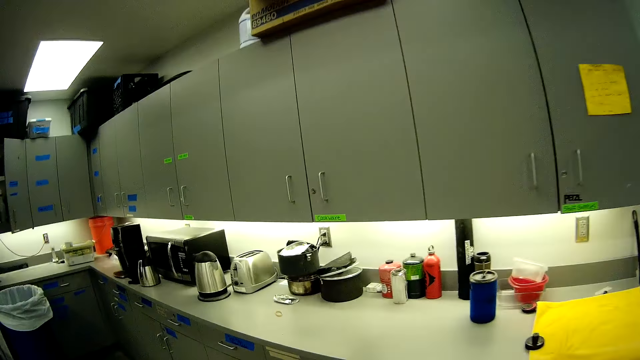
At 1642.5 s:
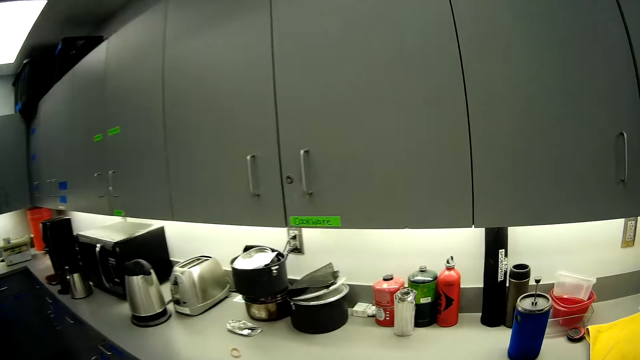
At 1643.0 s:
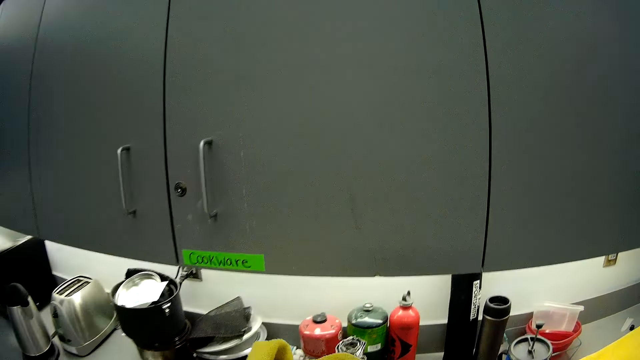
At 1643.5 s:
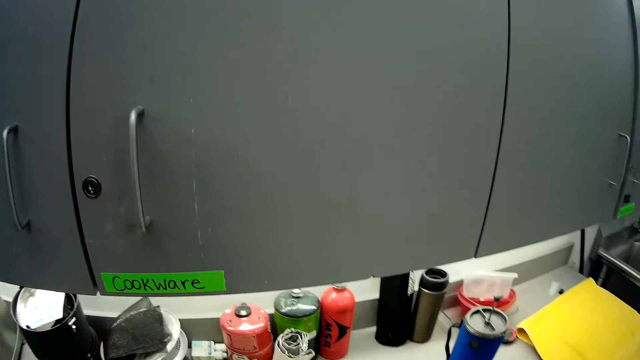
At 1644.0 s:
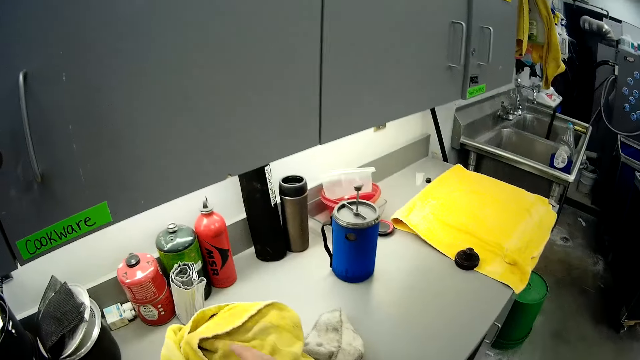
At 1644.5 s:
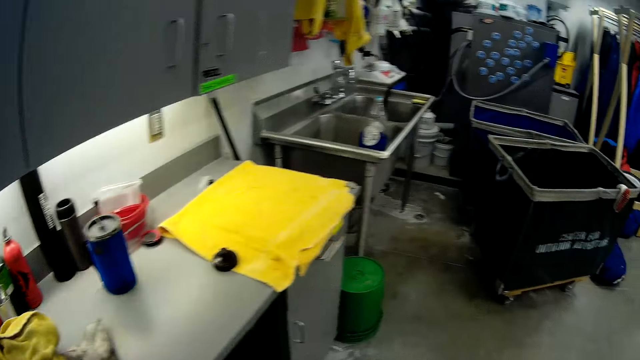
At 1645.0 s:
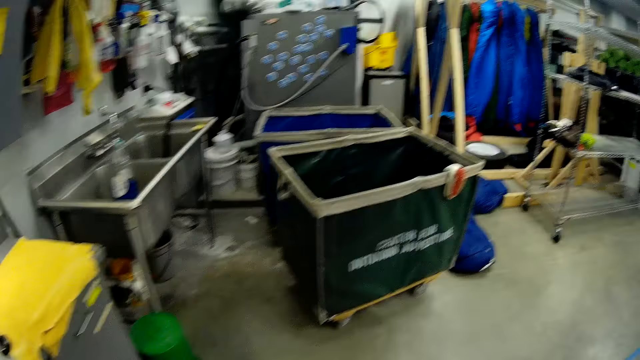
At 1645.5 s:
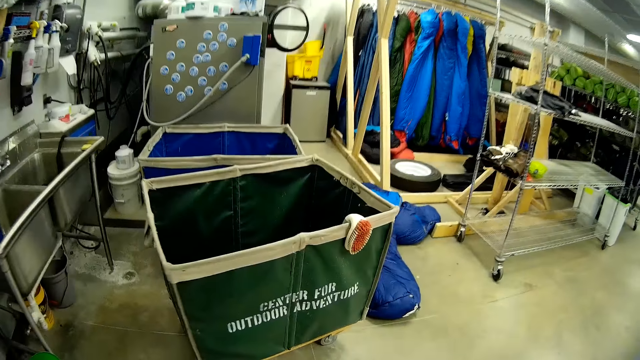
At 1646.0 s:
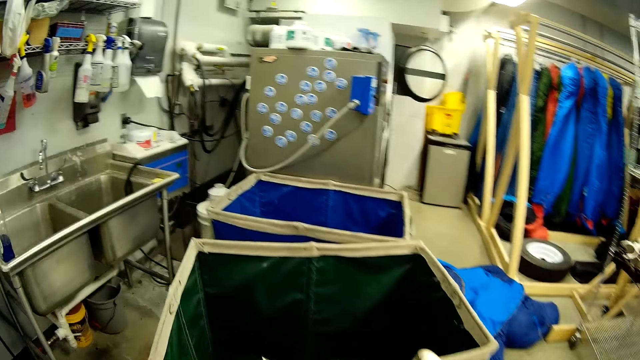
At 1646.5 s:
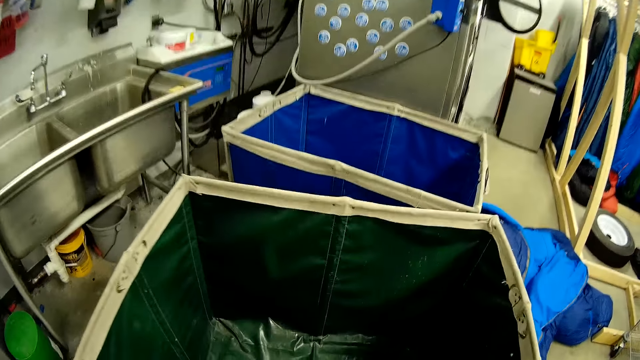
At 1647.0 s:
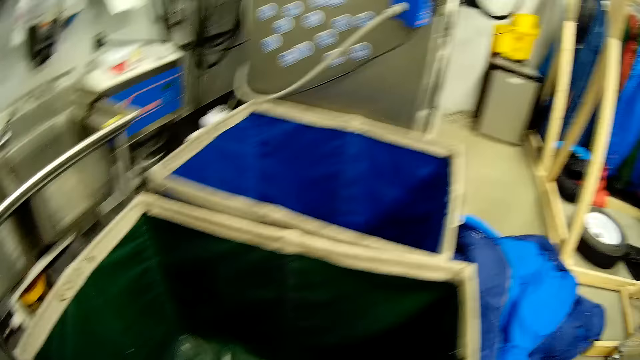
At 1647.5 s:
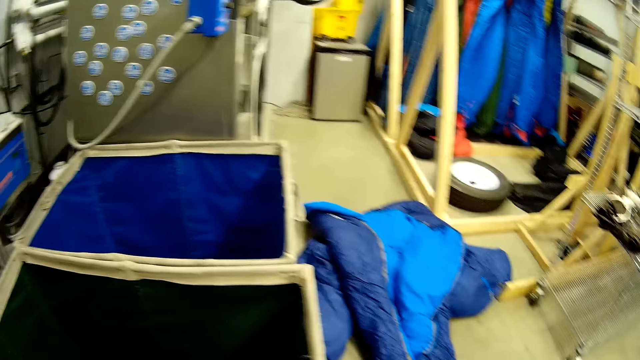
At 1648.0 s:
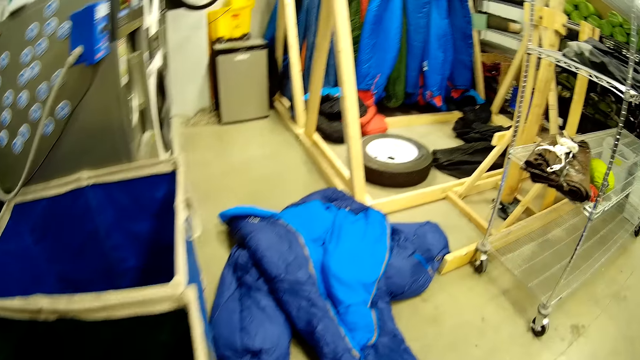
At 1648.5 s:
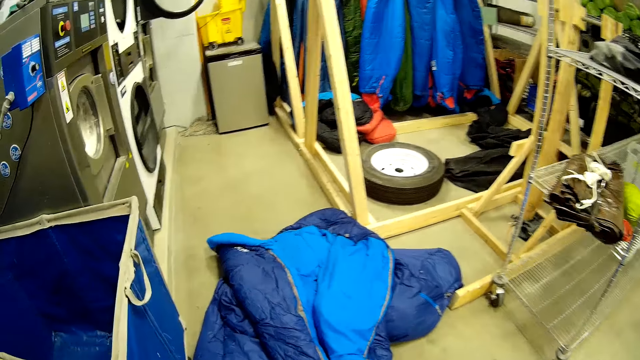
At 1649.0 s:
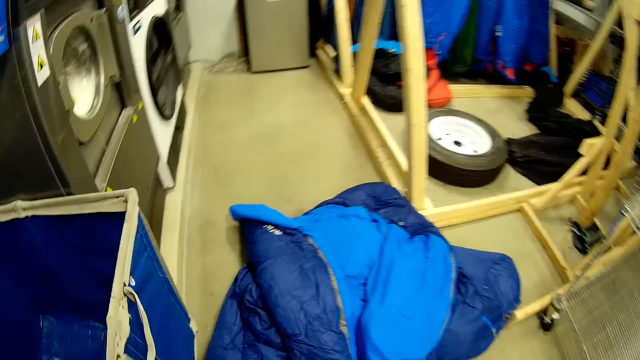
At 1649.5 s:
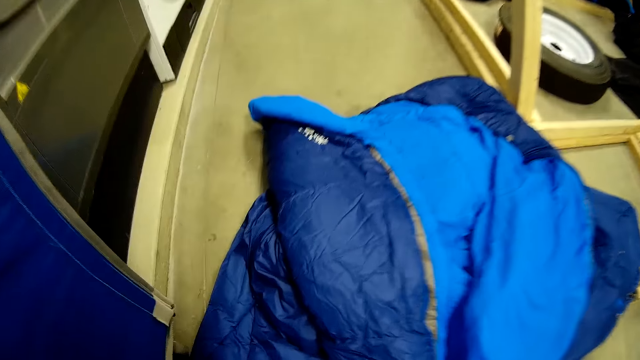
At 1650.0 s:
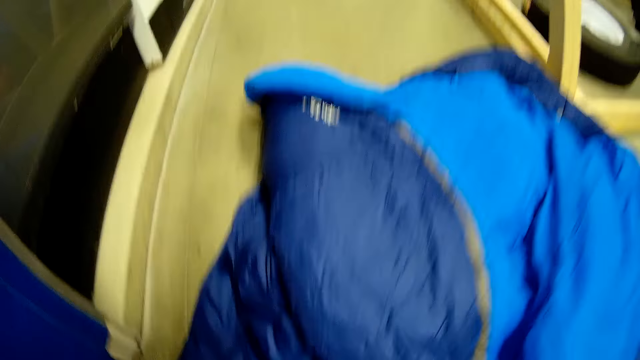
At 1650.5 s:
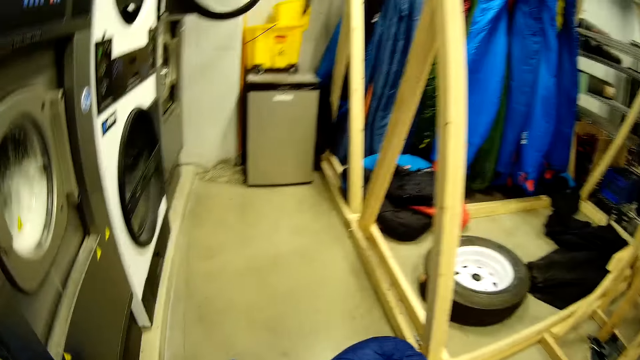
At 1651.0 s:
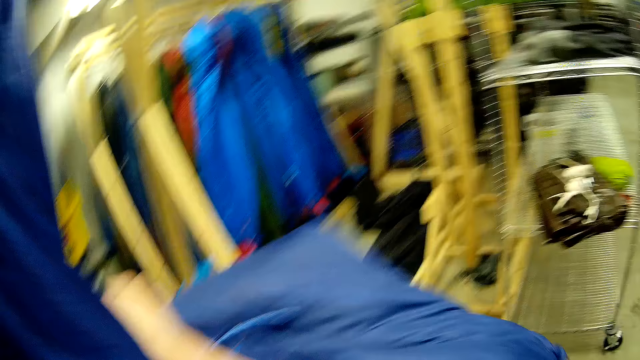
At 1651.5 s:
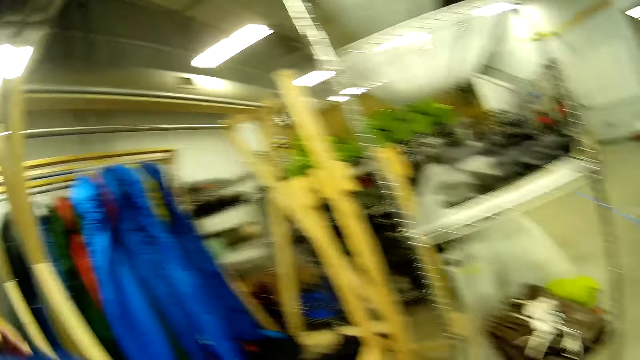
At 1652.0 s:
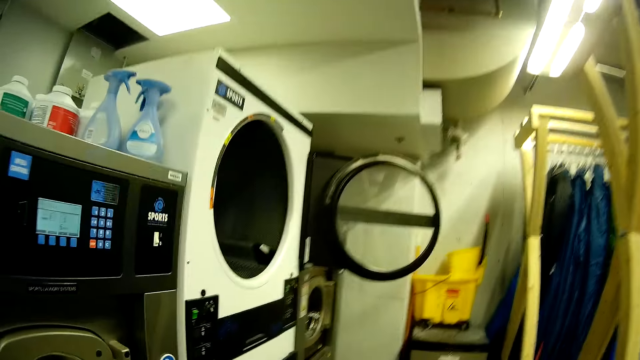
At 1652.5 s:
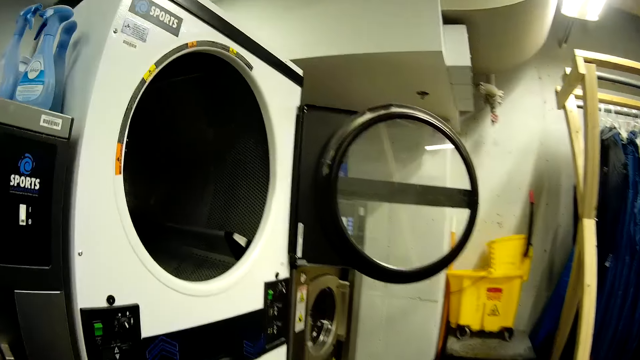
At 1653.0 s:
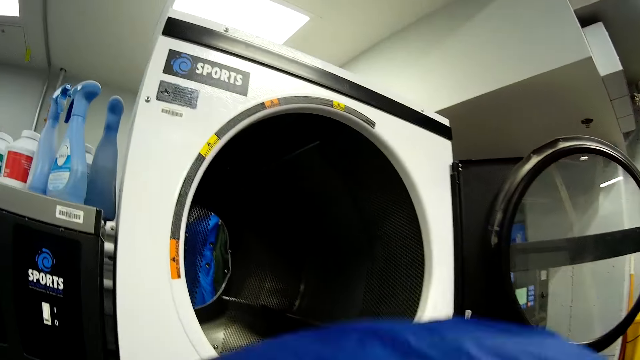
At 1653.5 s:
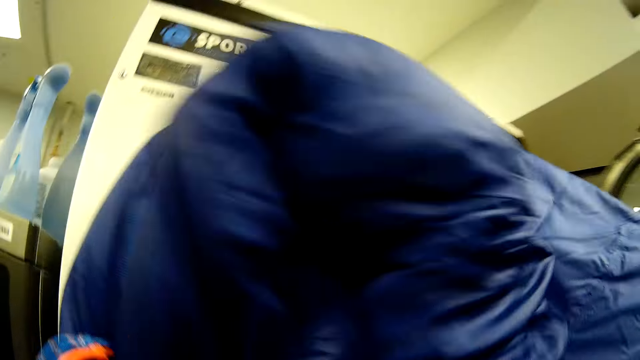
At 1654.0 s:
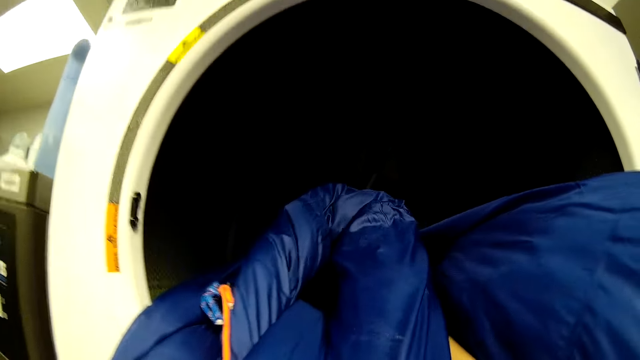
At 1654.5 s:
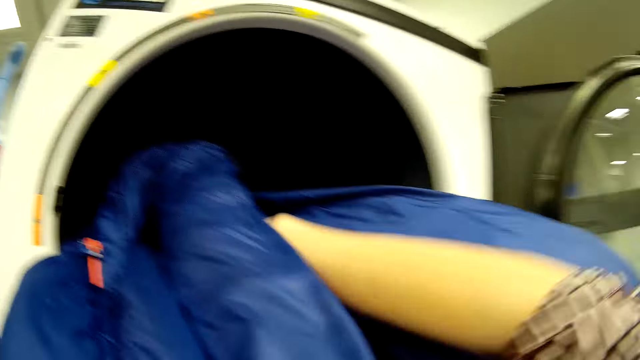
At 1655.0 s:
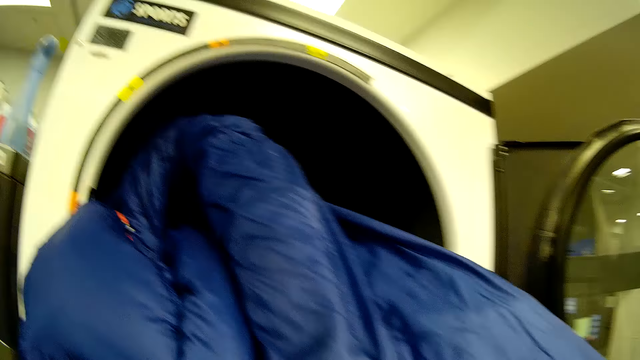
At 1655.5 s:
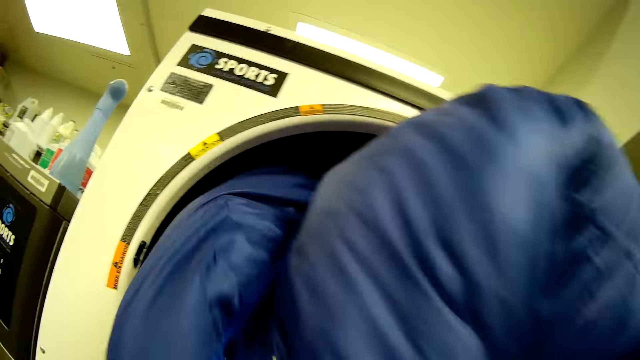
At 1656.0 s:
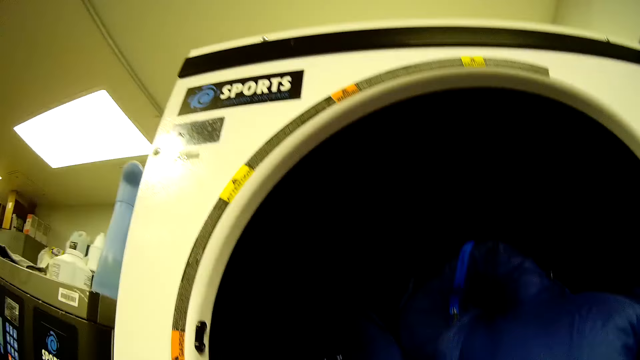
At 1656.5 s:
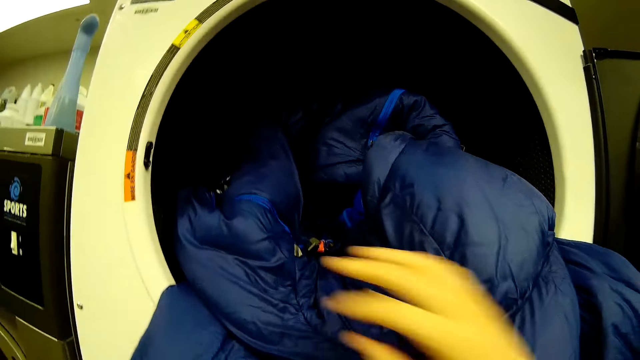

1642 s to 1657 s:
The camera wearer drops the napkins on the kitchen counter. They move the clothes bin. They adjust a laundry trolley. They walk around the room. They carry the ski suit on the floor. They pick up the jacket on the floor and fold the jacket. They walk around the room. They put the jacket in the washing machine.

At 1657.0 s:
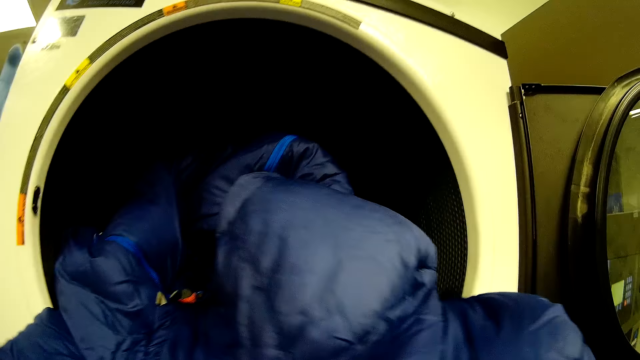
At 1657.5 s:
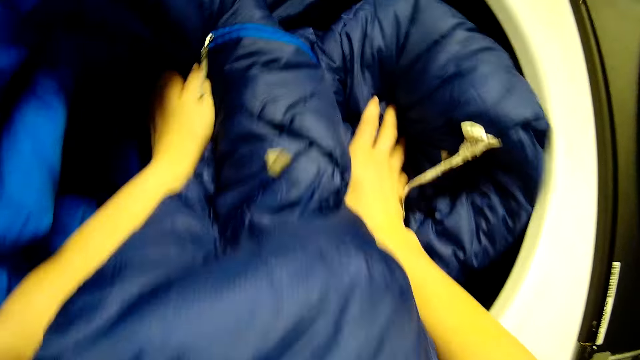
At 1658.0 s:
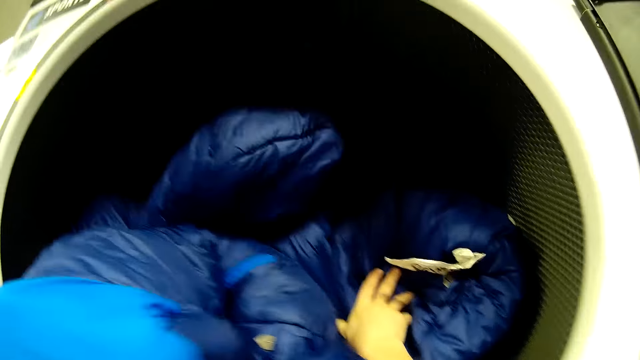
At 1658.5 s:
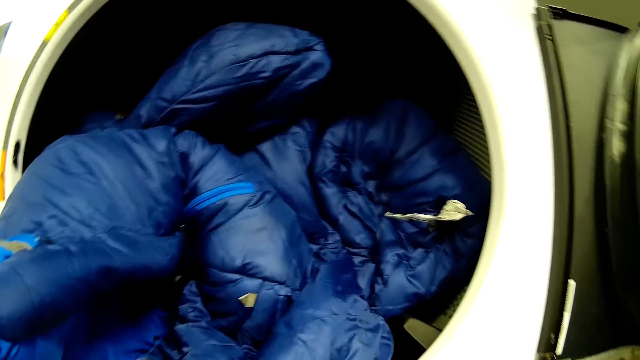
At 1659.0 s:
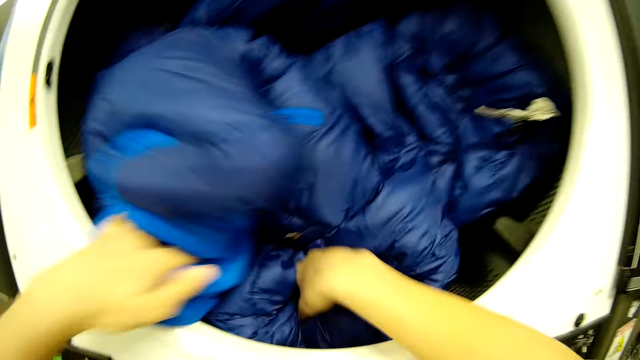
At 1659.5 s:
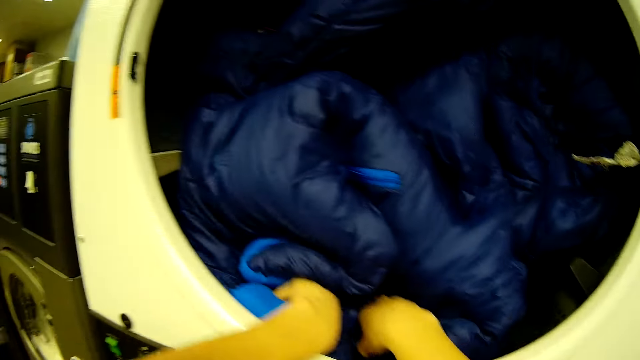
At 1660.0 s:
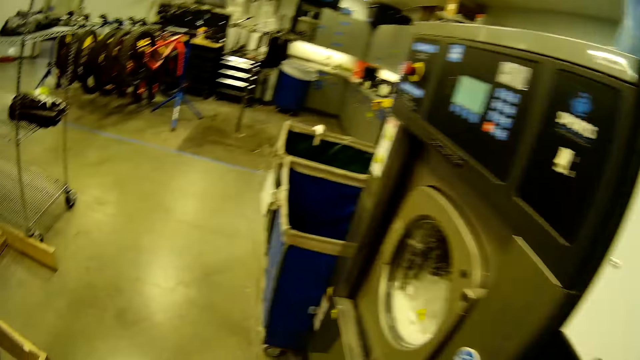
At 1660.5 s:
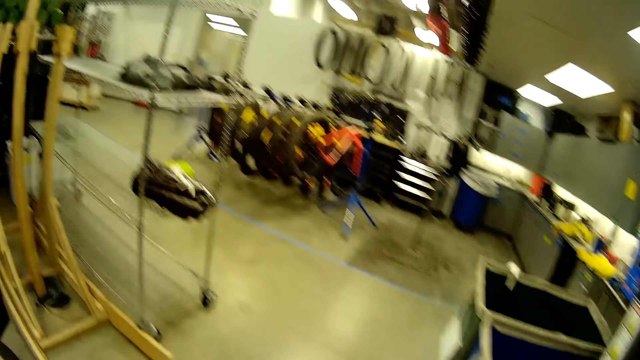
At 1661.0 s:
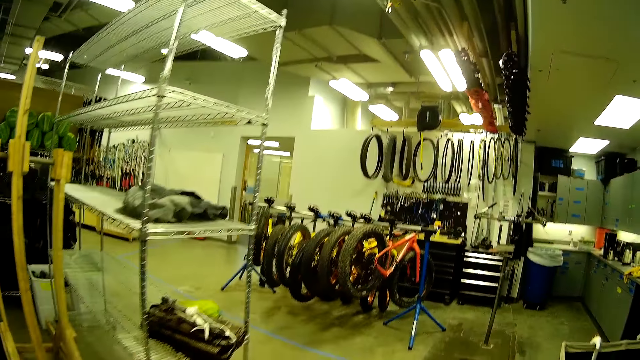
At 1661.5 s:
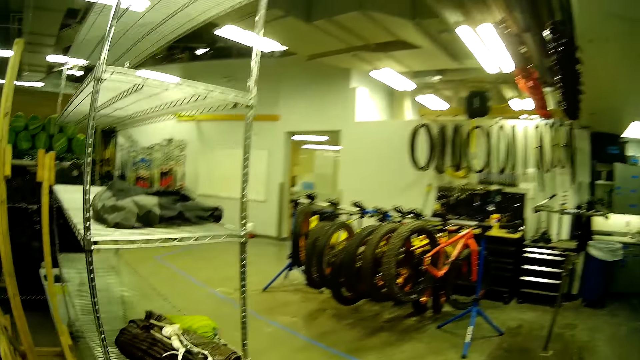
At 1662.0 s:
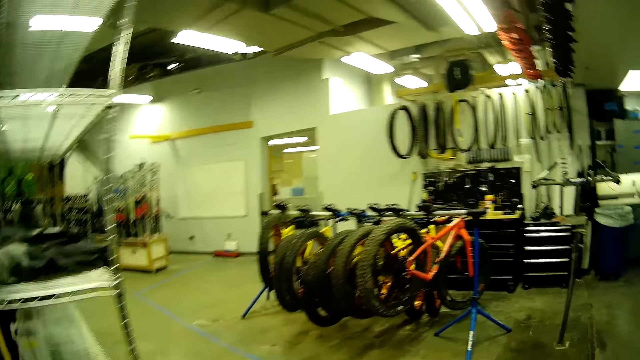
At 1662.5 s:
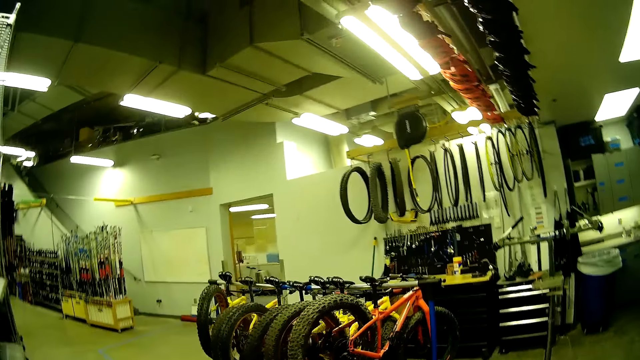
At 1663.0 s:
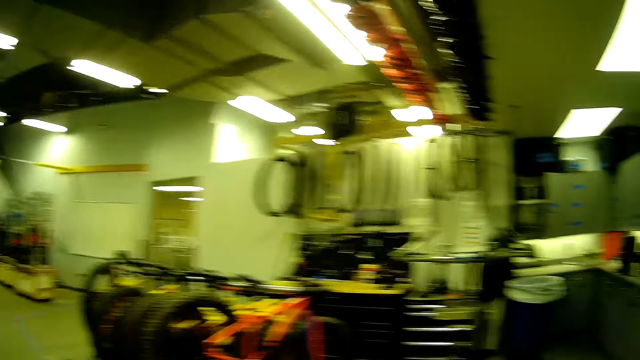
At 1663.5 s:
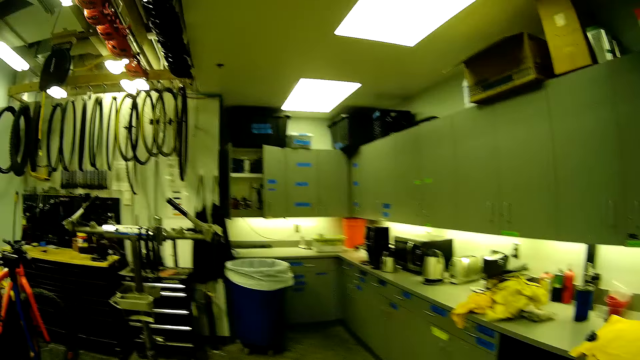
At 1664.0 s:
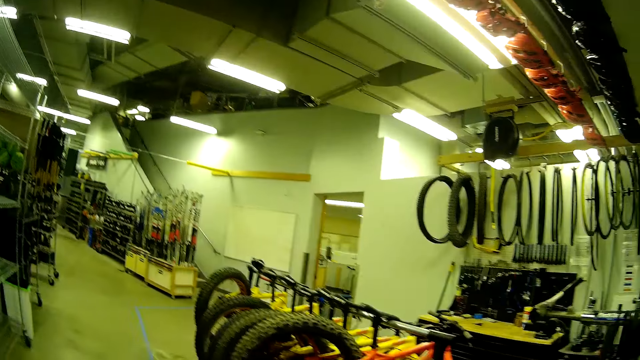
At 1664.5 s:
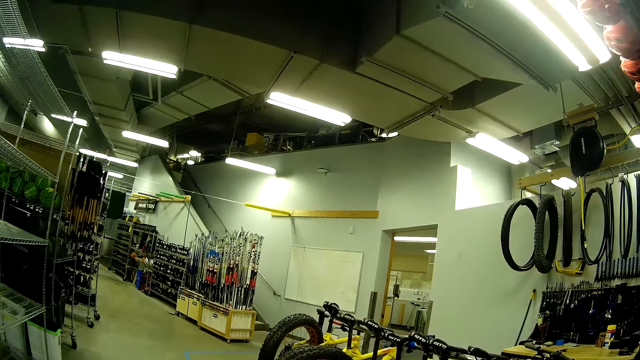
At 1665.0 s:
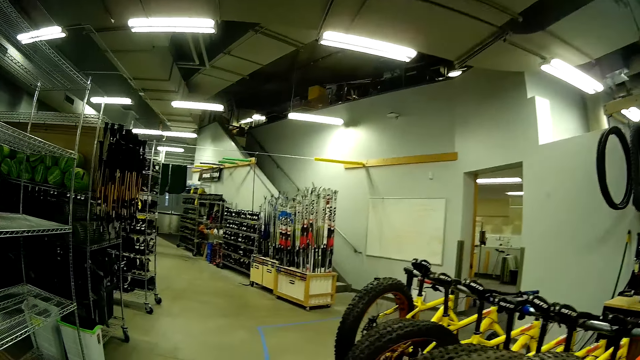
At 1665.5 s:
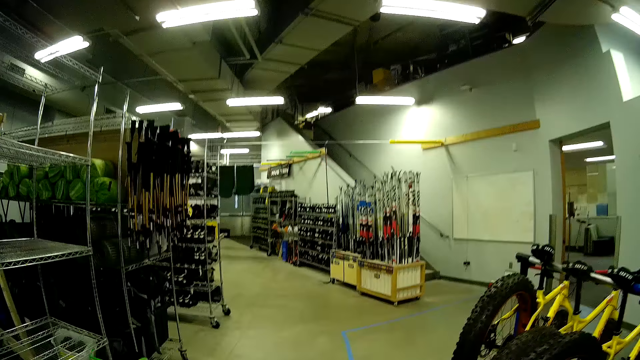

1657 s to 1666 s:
The camera wearer walks around the room.
